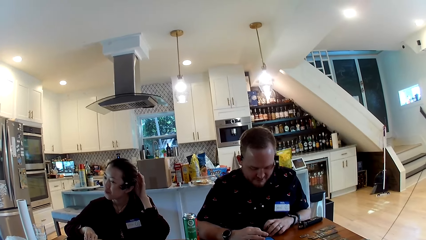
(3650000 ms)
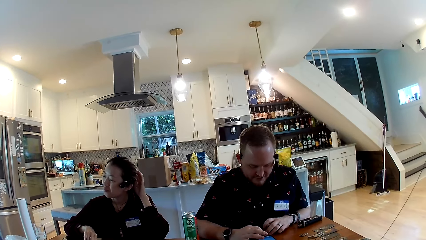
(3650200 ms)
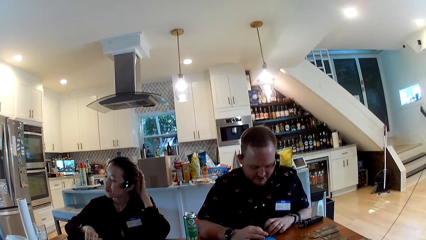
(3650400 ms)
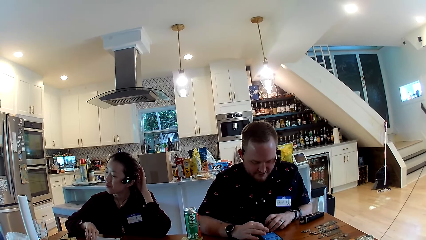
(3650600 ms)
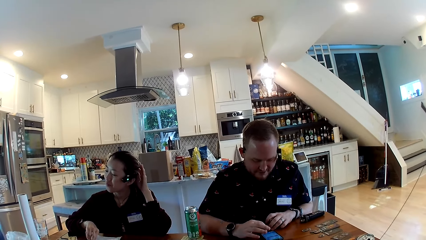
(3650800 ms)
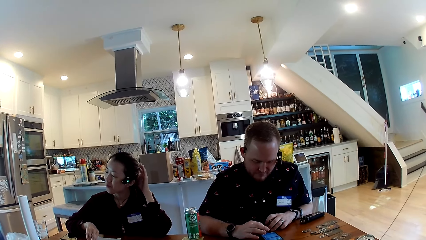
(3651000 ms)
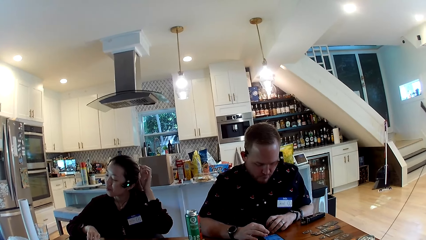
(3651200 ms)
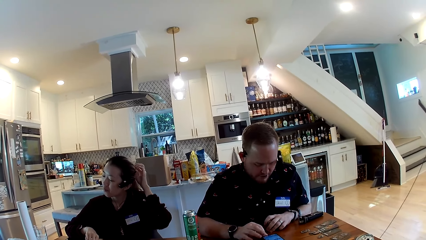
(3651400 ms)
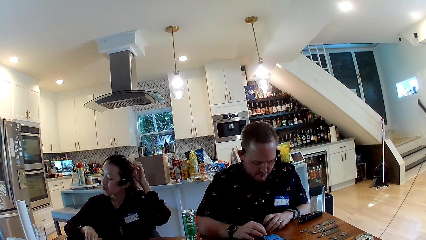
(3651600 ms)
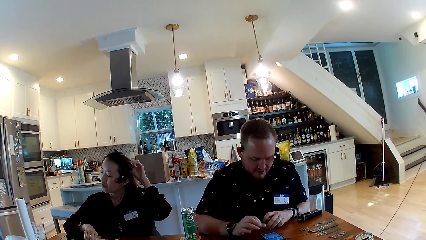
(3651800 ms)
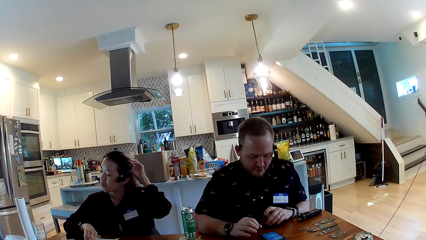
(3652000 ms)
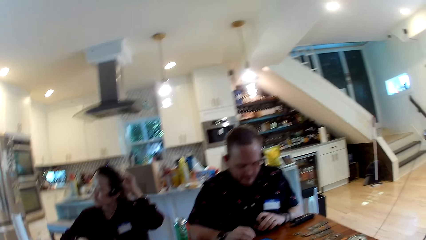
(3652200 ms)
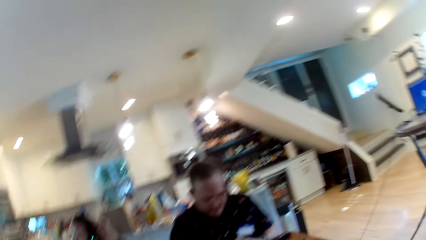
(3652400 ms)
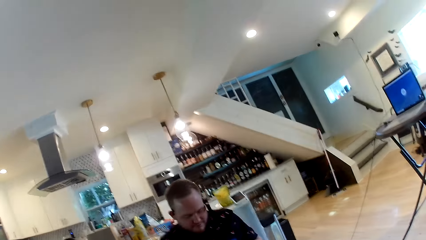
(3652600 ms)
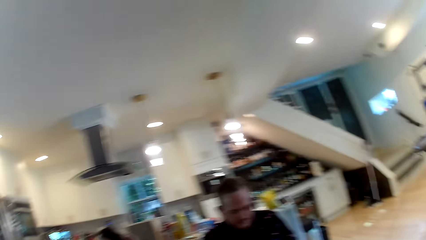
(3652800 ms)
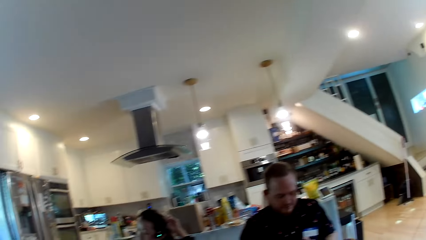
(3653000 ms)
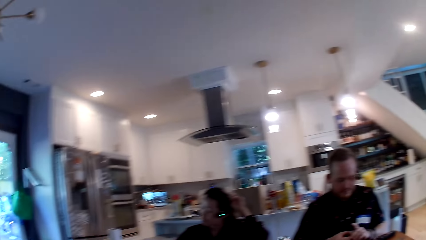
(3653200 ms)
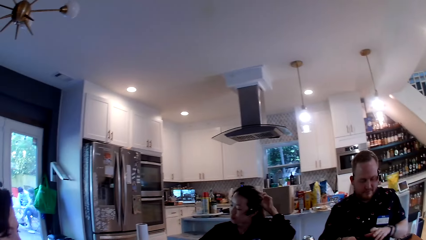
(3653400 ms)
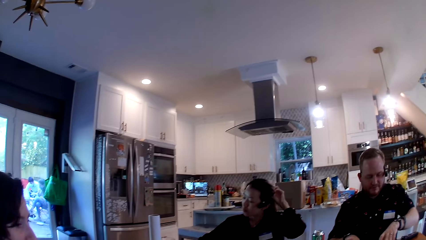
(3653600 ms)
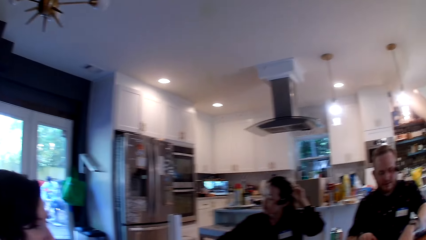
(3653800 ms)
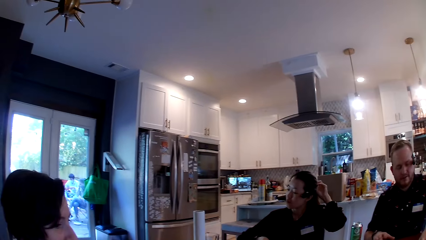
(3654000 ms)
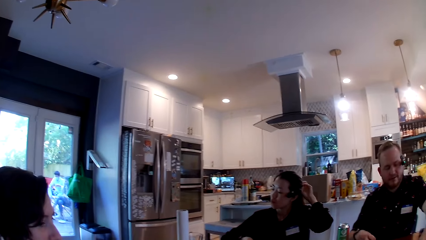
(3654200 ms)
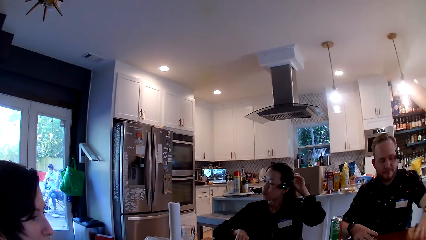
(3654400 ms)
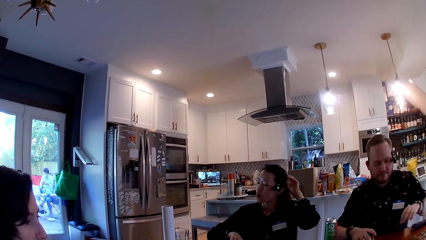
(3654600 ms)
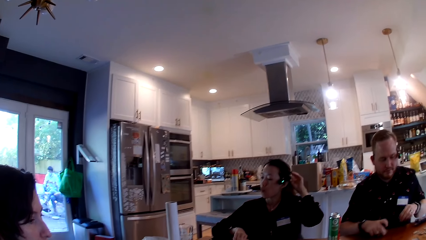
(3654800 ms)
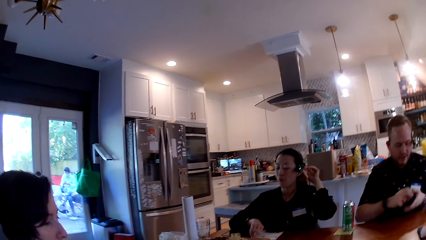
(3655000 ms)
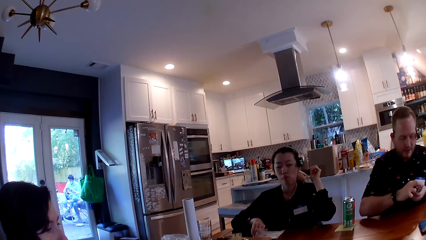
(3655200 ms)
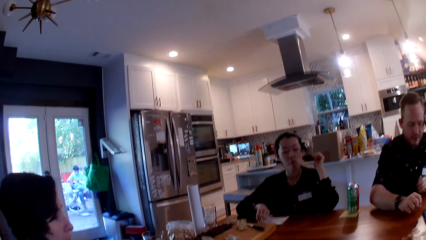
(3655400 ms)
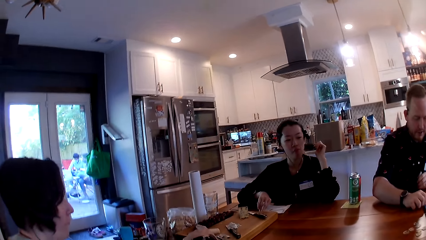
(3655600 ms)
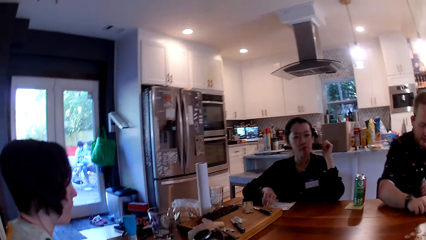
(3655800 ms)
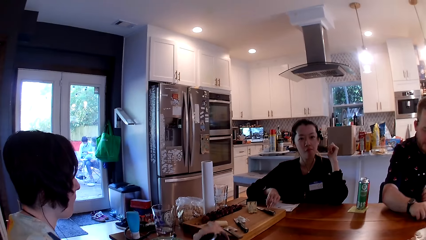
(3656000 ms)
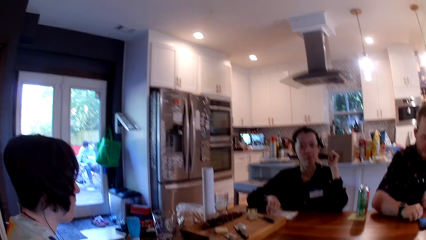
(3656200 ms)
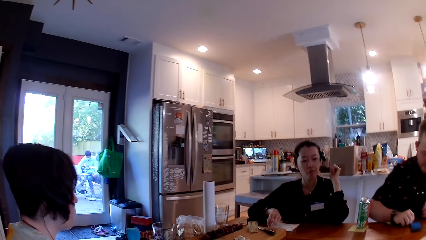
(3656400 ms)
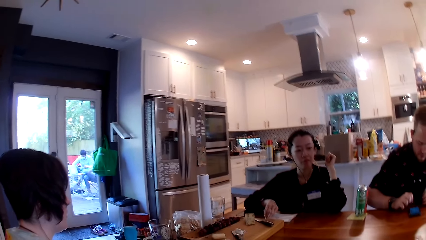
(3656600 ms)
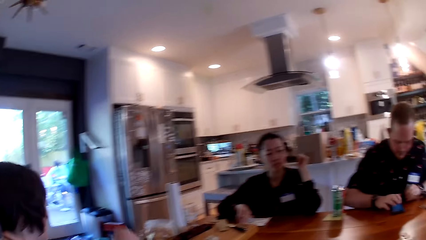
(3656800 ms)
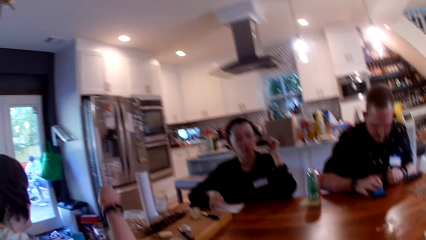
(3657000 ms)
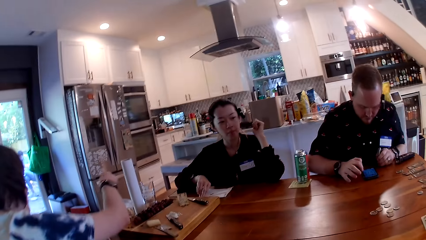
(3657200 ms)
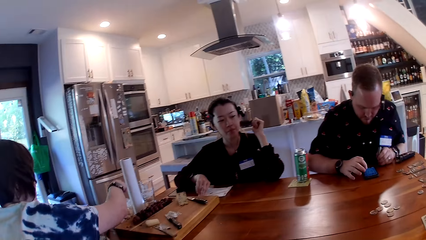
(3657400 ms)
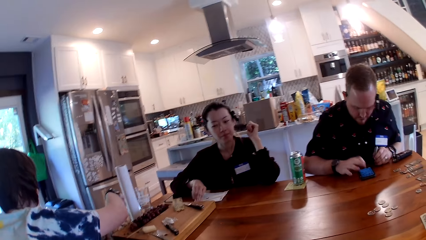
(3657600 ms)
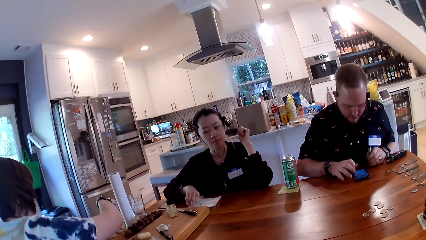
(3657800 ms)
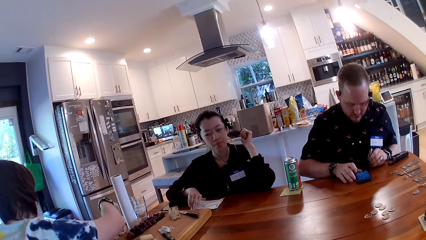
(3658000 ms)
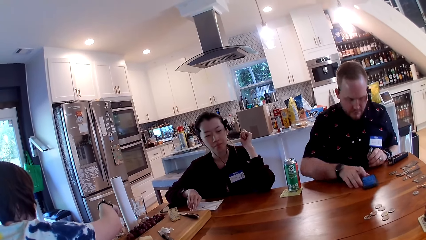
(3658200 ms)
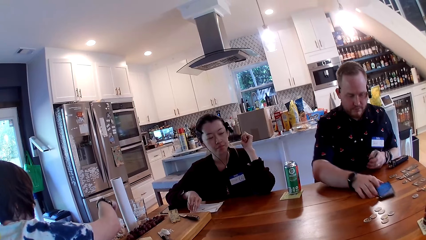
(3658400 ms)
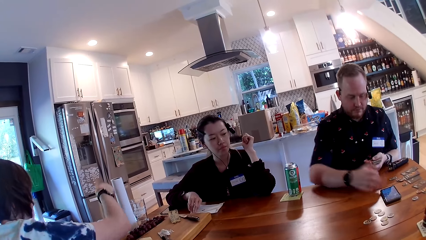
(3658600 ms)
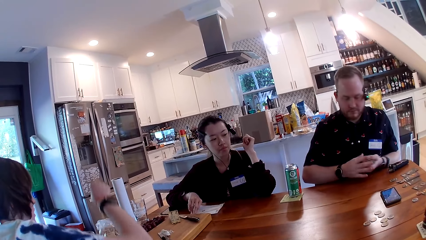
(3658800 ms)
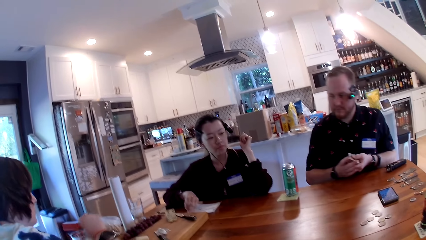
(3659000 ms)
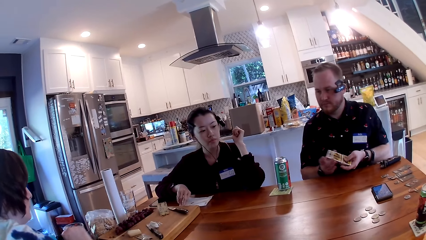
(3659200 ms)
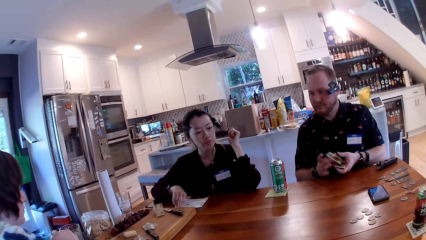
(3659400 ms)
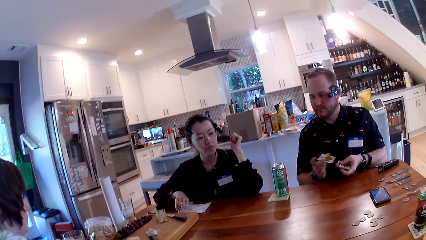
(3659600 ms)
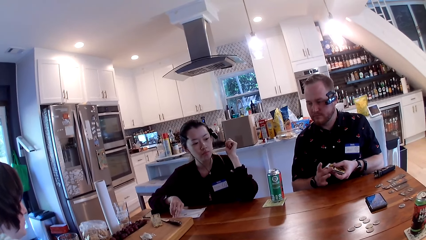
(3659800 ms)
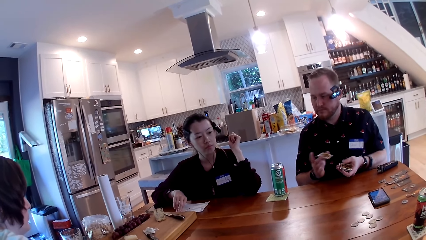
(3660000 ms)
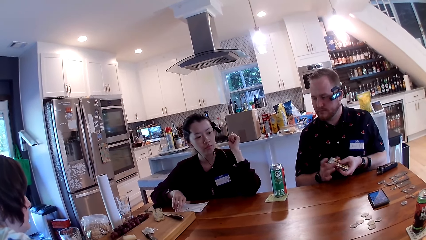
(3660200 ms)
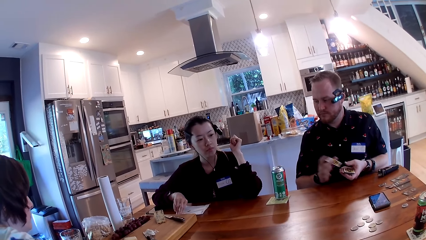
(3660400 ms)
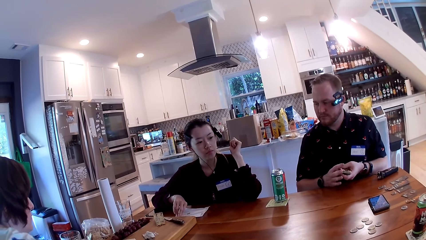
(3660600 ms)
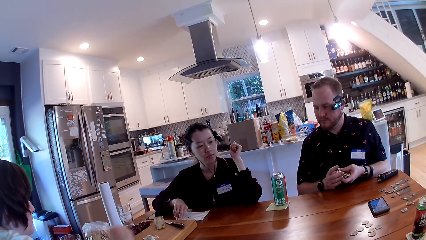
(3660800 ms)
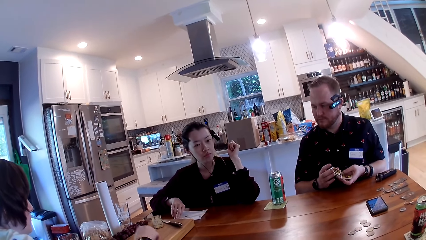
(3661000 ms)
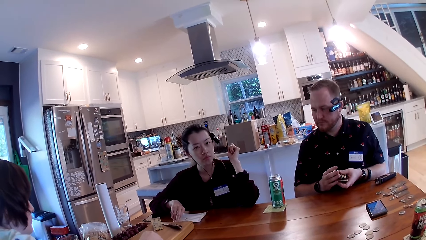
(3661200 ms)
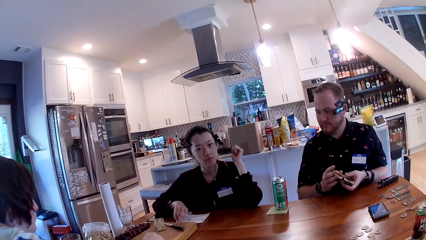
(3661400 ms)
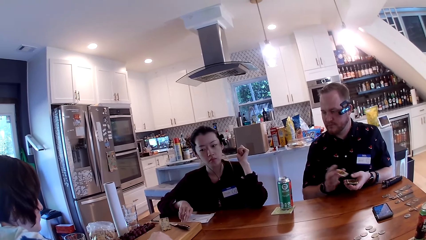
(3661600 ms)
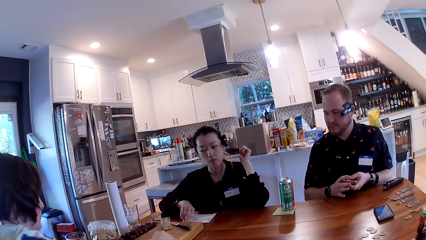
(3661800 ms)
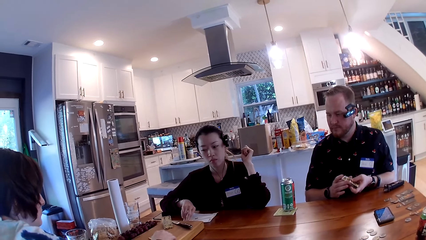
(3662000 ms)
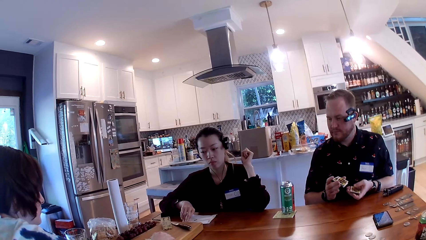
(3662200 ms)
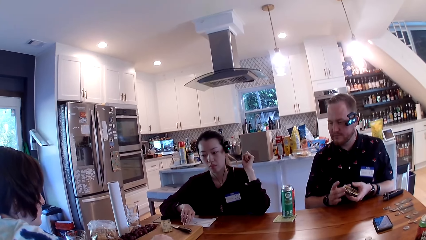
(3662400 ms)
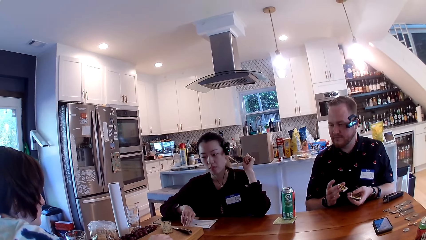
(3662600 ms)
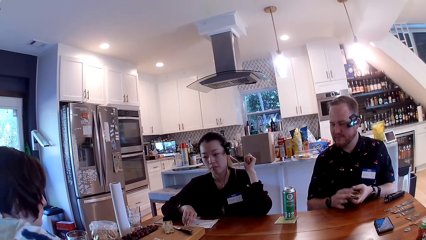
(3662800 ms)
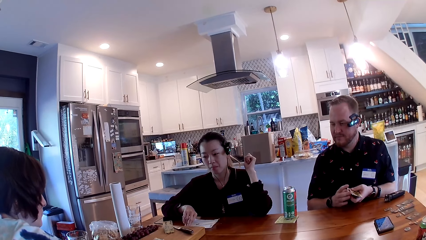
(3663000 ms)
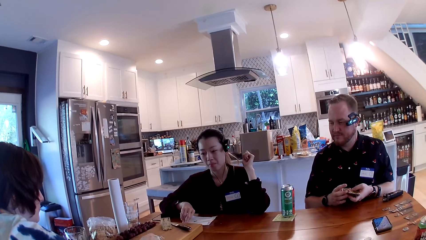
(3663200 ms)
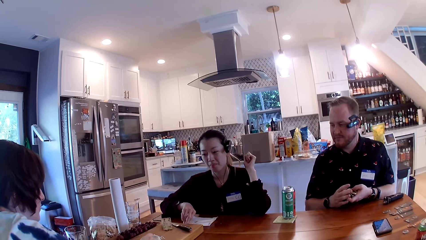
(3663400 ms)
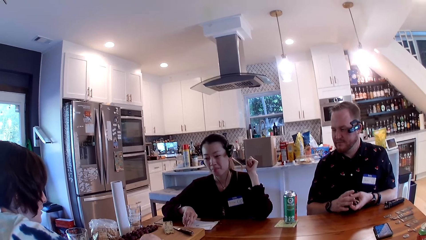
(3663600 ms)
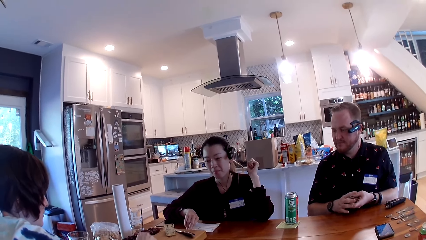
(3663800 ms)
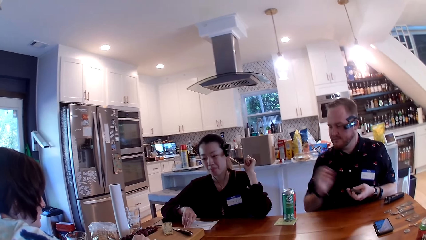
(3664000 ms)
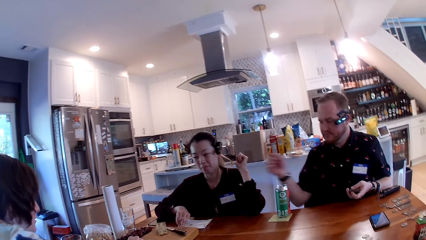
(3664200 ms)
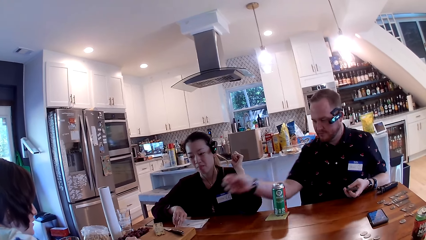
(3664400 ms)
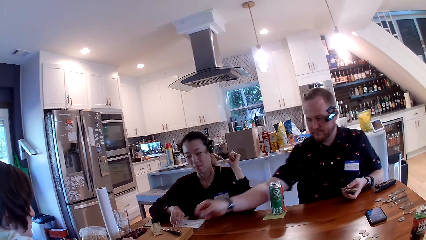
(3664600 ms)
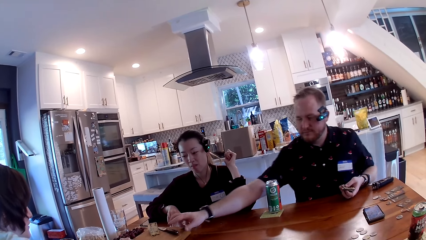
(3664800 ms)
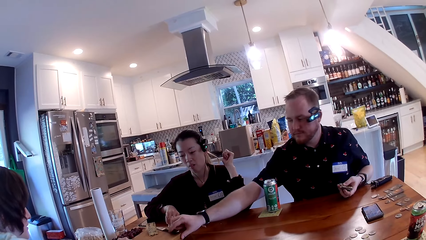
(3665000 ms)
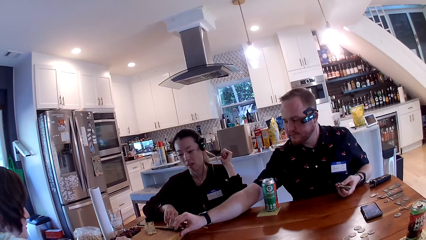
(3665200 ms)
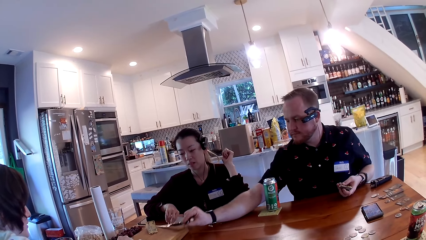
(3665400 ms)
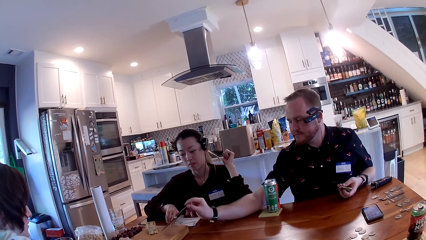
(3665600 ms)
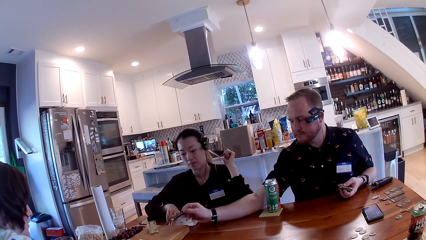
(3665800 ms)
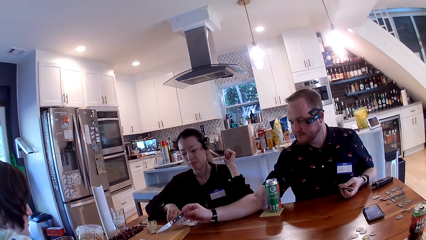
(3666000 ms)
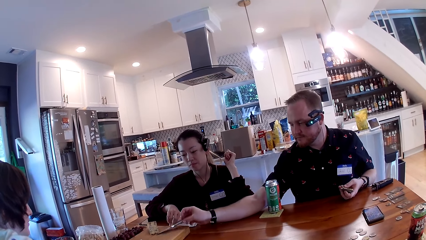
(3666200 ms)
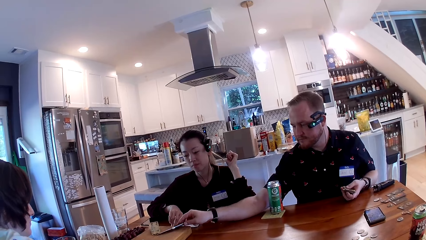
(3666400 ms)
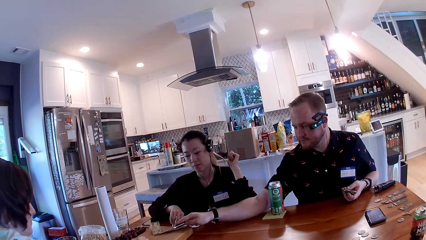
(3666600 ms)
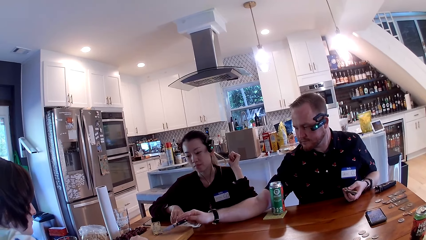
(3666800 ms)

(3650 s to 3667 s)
A man moves the mobile phone on the table with his right hand. He moves the mobile phone on the table with his left hand. He picks up the cards on the table with his right hand and passes the cards from his right hand to his left hand. He moves the mobile phone on the table with his right hand. He operates the mobile phone on the table with his right hand. A woman picks up a cracker from a pack of crackers on the table with her right hand. She moves her hand over the table. She puts down her hand. The man shuffles the cards in his left hand with his right hand. The woman dips the cracker in the cream cheese on the slab on the table with her right hand. The man picks up a knife on the slab on the table with his right hand. He holds the knife.
